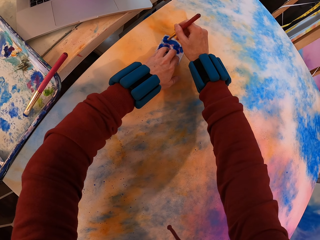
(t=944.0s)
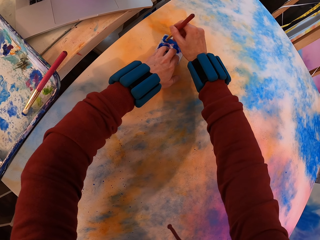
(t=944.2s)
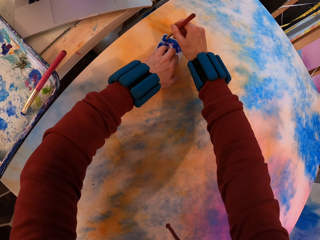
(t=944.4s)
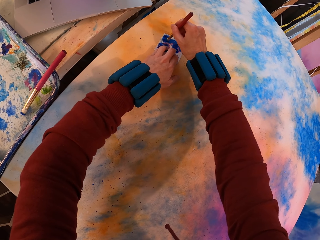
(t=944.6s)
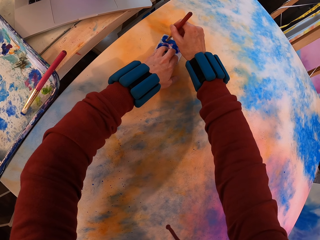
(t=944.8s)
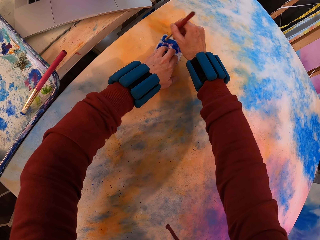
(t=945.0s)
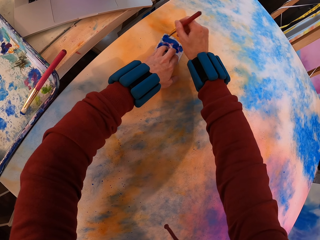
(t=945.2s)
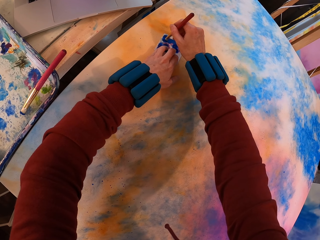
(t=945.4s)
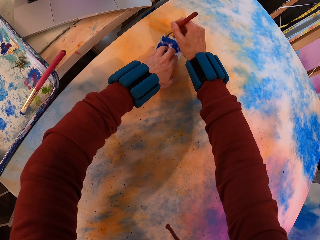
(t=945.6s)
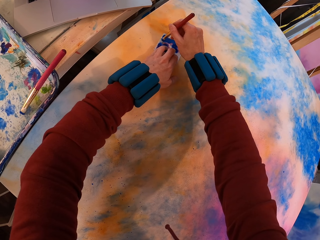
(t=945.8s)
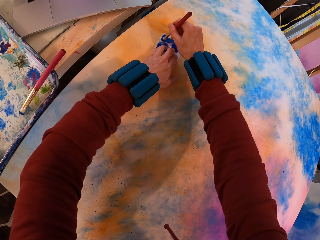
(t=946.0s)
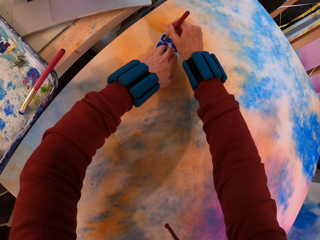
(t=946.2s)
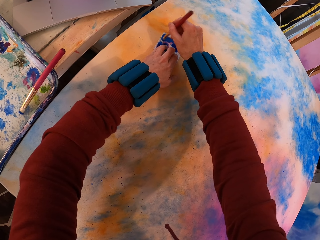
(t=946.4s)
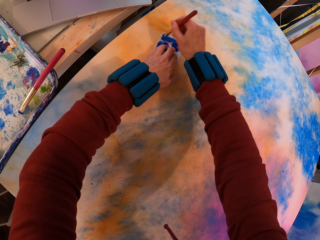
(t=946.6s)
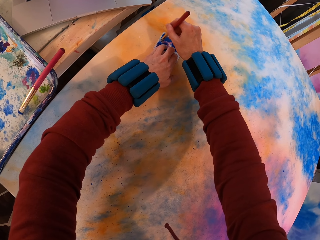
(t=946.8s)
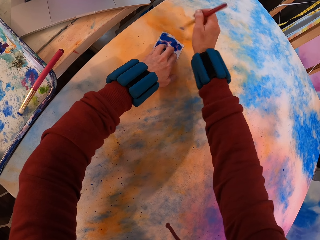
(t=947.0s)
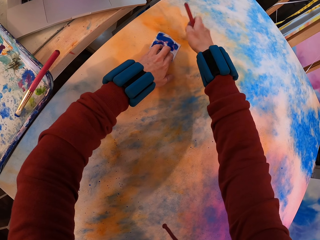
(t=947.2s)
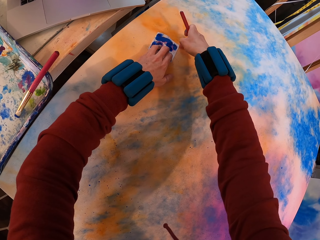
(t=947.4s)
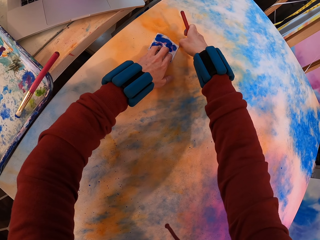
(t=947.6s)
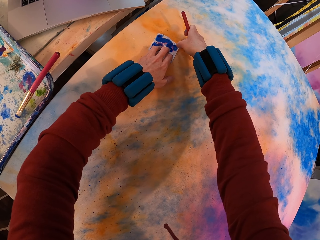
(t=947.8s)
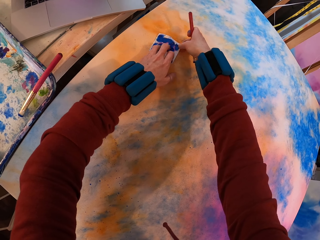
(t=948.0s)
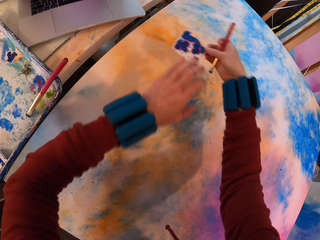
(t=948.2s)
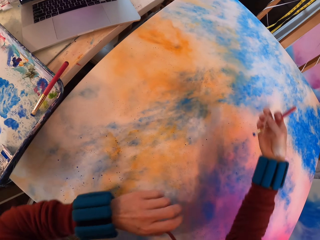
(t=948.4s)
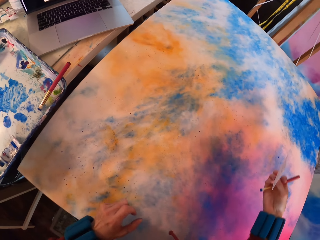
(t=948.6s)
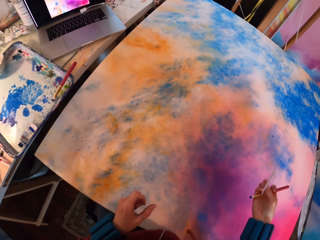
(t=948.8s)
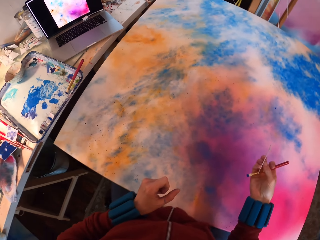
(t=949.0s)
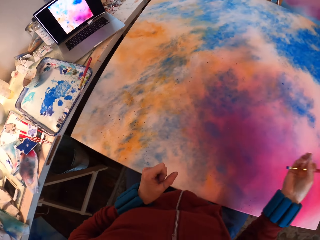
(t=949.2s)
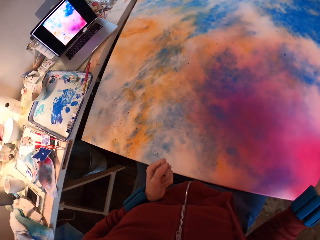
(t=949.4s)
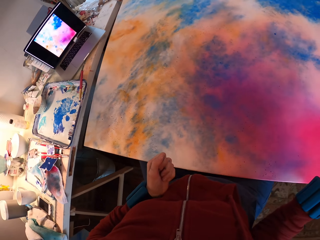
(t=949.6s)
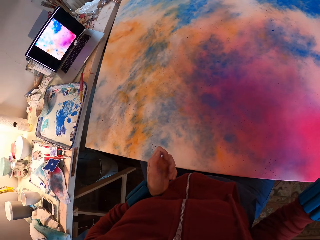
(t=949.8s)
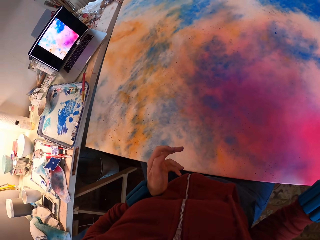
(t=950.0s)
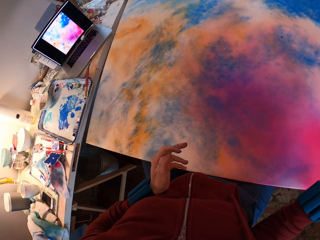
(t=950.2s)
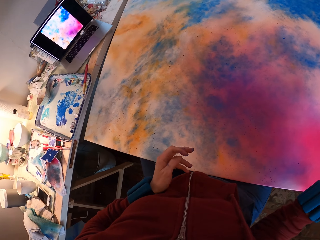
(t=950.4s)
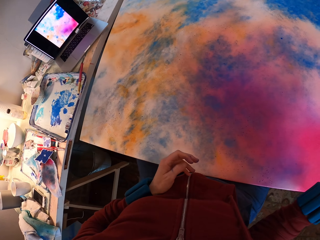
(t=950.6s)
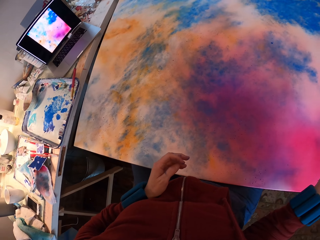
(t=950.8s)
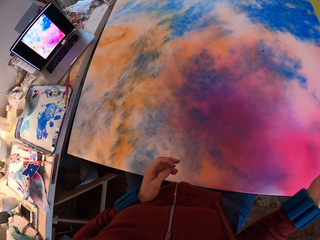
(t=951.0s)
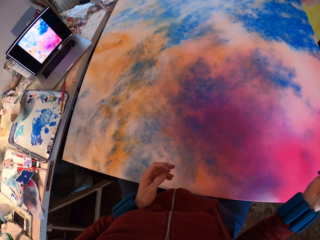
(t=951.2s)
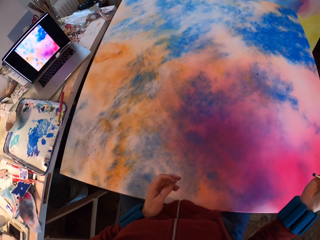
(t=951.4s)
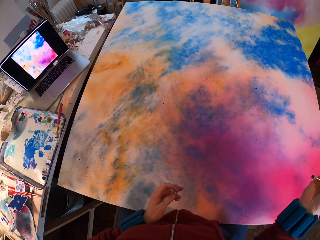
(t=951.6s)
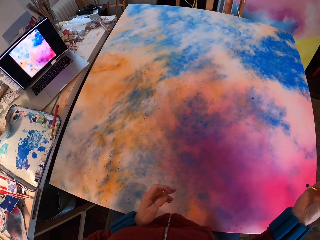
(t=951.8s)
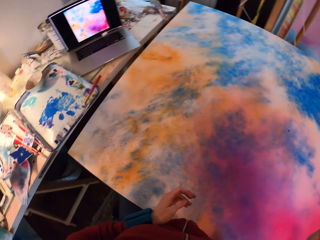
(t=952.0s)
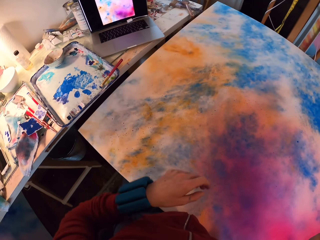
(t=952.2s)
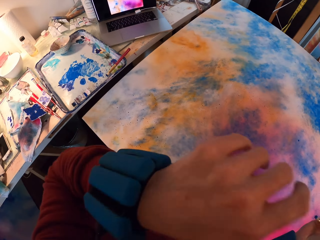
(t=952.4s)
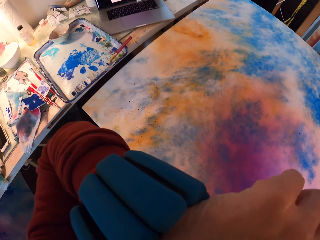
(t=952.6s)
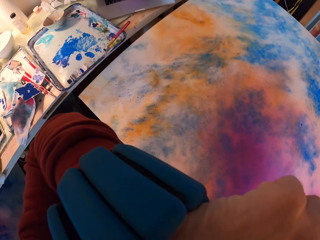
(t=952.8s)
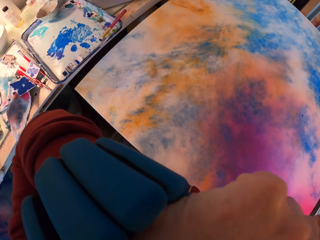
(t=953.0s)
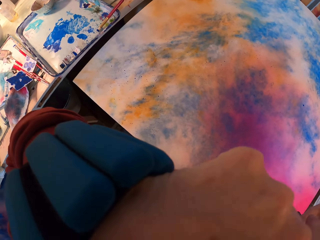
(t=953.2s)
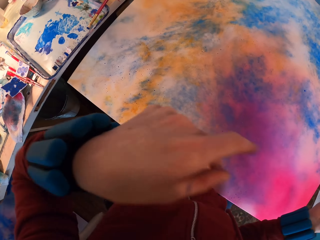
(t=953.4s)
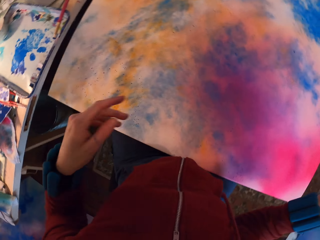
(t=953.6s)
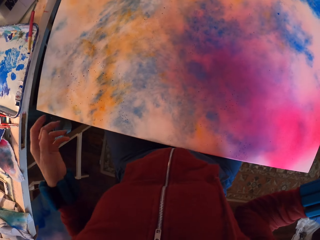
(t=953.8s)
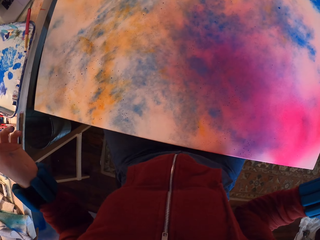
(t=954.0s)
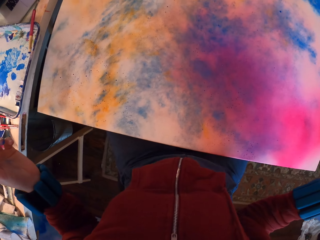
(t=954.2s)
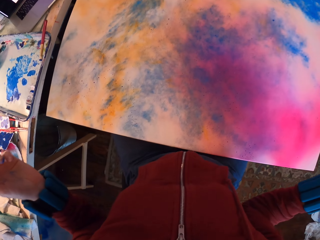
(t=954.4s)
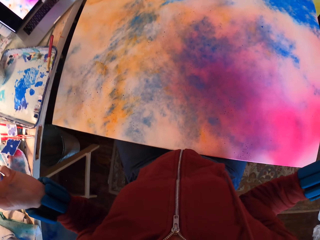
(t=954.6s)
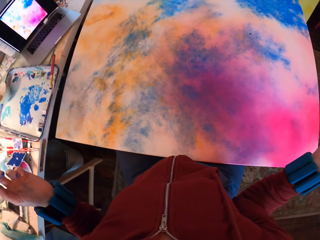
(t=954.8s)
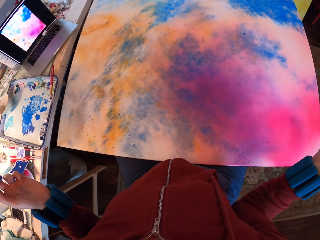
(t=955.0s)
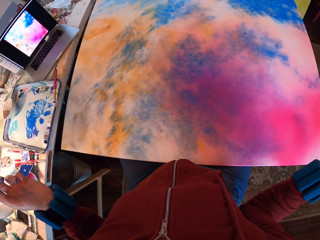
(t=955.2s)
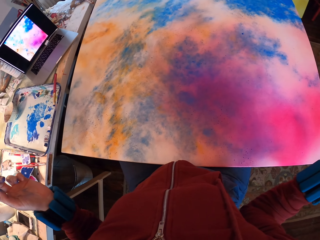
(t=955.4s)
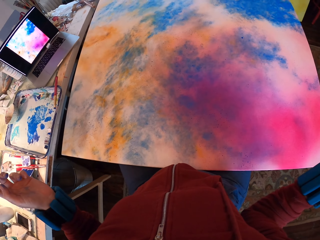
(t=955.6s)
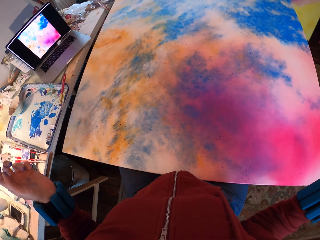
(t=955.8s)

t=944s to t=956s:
The camera wearer looks at the painting. They remove the paper.

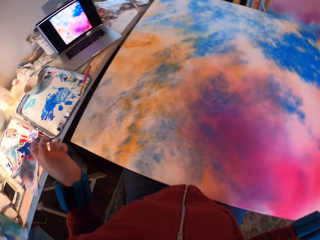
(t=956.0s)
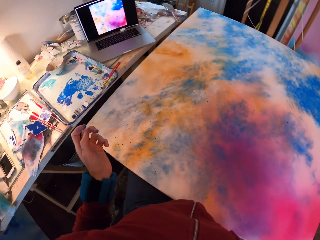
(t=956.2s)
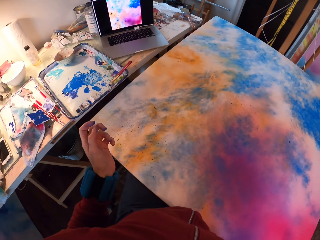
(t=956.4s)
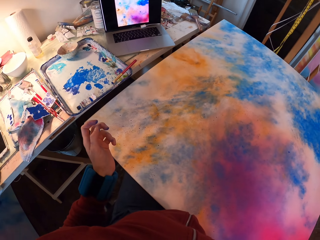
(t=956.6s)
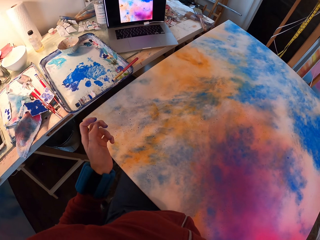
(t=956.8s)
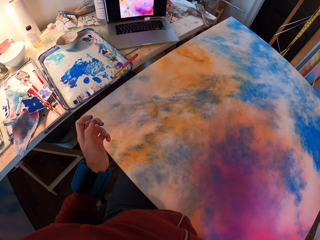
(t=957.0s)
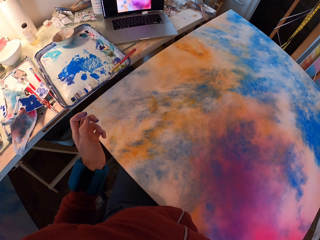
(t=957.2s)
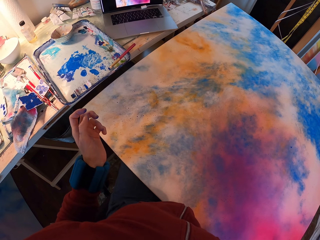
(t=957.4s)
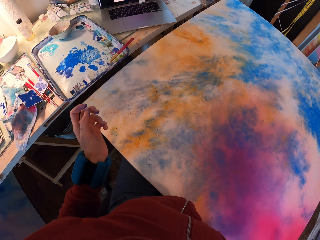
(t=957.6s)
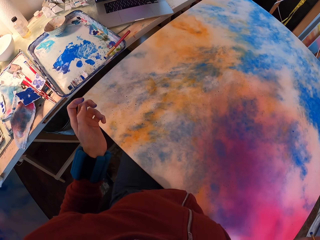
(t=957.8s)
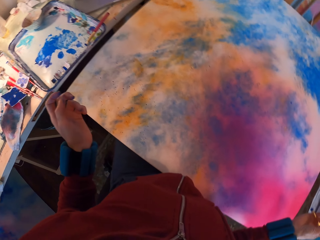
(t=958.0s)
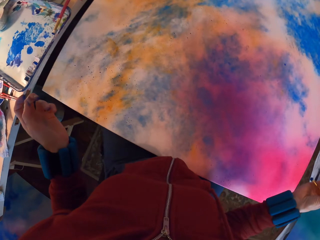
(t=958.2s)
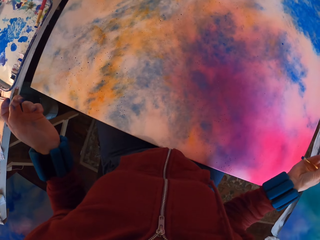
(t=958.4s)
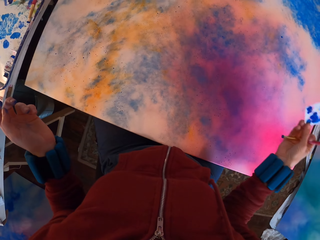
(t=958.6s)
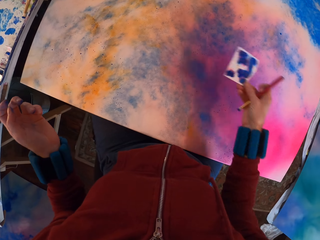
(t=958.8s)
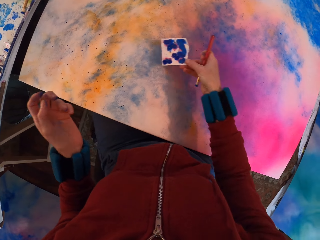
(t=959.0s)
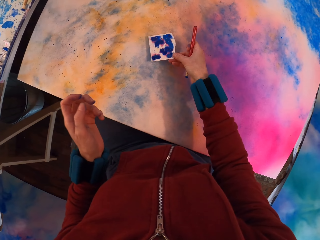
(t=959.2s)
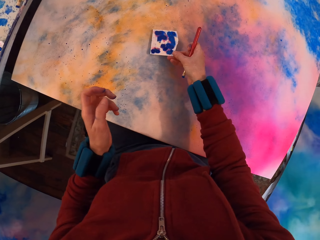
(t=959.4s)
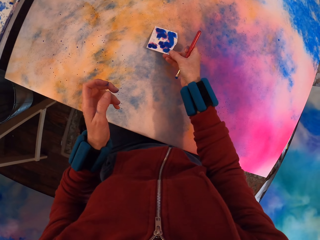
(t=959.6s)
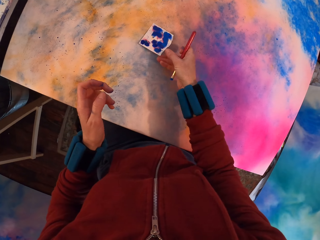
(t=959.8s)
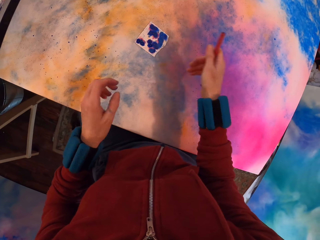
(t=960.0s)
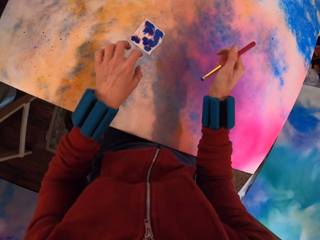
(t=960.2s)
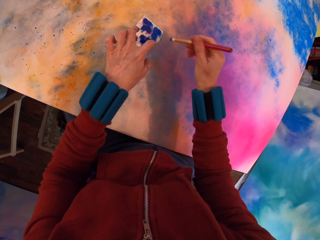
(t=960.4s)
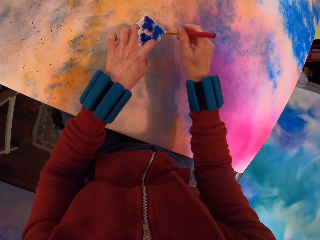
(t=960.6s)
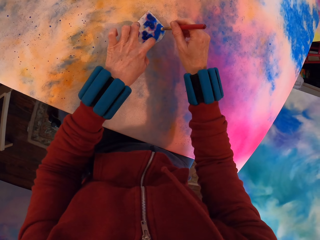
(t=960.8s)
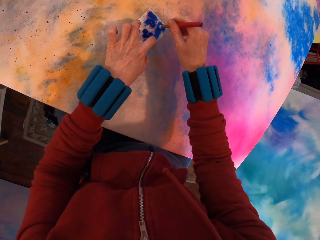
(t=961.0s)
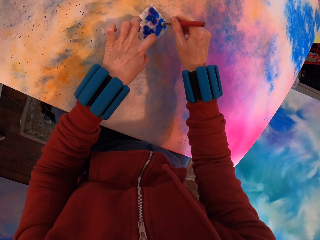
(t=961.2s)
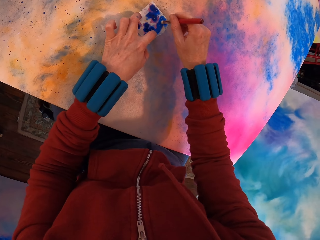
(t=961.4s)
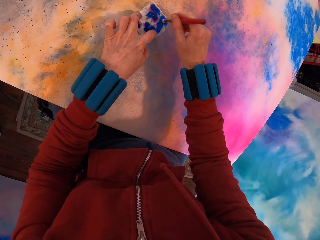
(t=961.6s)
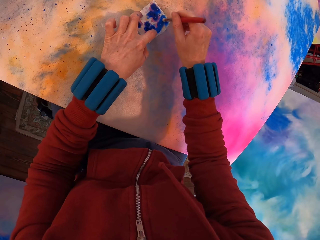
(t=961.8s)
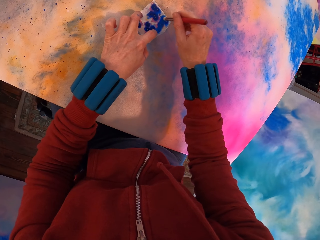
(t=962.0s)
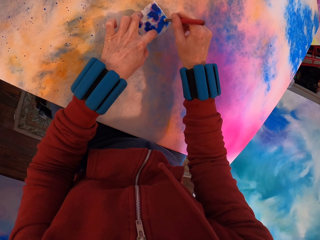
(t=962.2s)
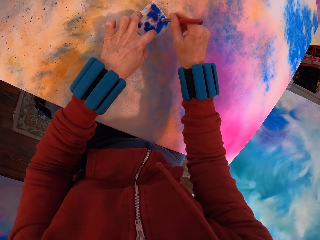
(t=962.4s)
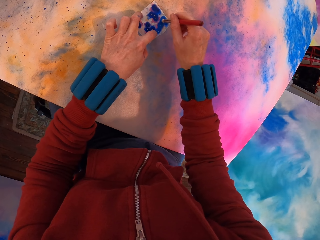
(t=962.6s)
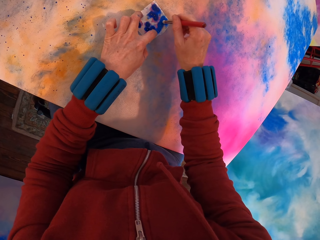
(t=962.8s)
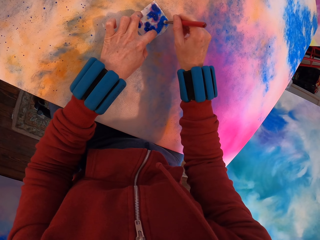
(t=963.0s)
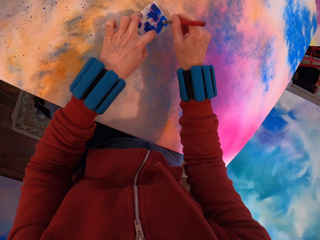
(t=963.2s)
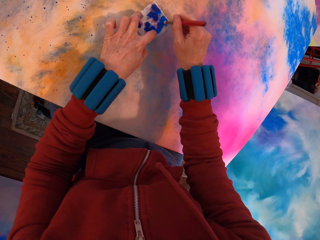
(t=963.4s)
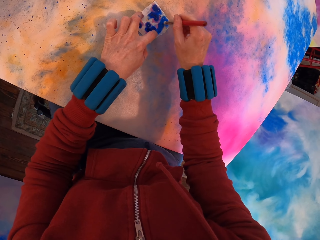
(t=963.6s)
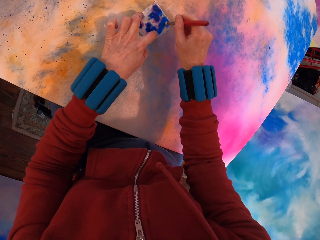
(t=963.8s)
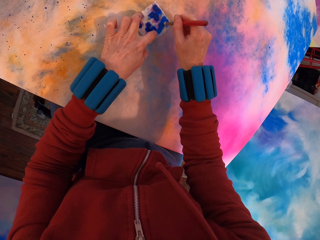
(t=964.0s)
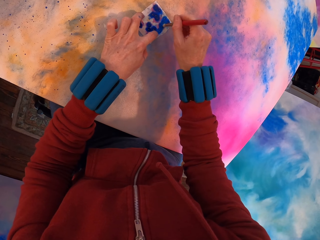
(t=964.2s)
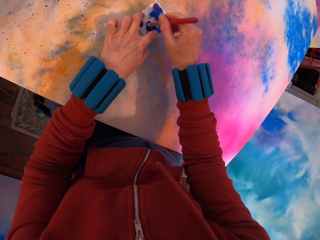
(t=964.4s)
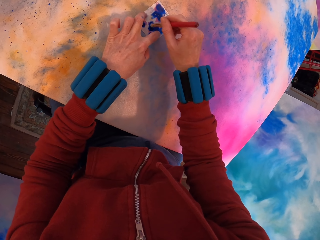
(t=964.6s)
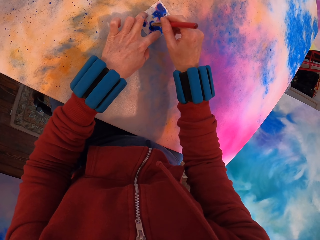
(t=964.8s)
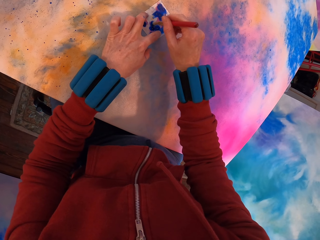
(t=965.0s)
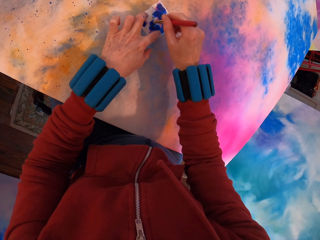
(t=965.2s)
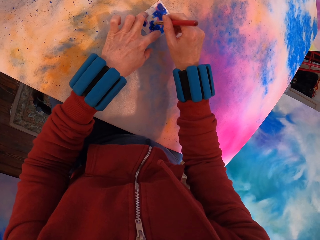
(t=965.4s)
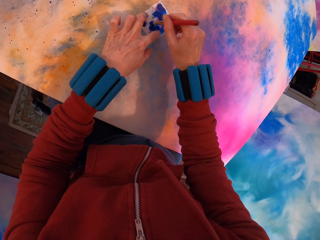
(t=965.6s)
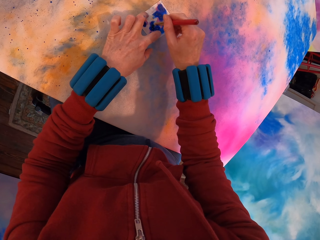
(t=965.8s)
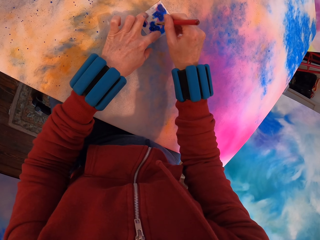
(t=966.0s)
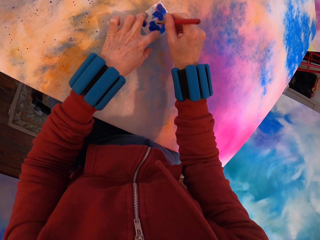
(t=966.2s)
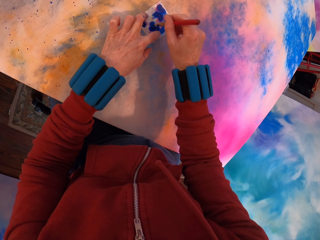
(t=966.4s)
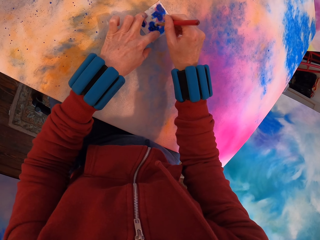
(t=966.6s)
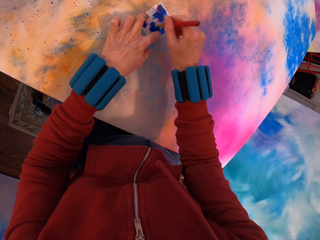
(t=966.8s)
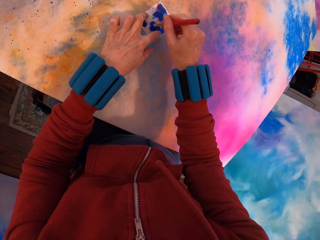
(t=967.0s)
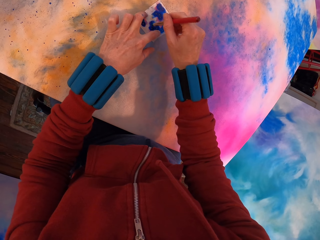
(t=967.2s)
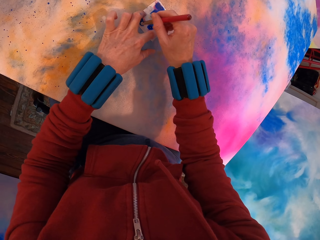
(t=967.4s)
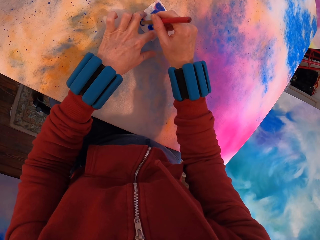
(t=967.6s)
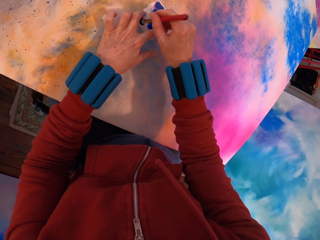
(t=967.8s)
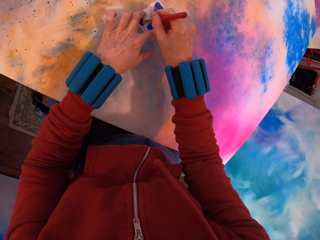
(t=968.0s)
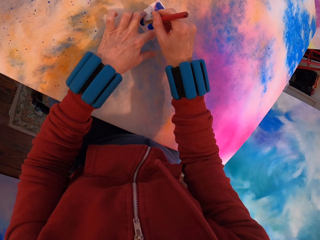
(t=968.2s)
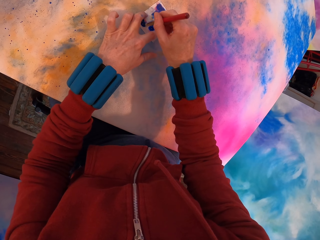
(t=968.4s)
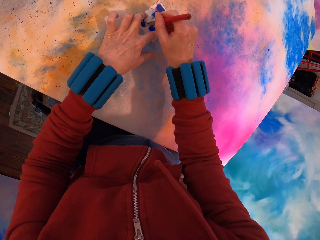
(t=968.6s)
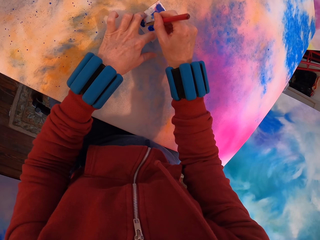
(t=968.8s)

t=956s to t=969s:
The camera wearer applies paint with a brush on the painting.
